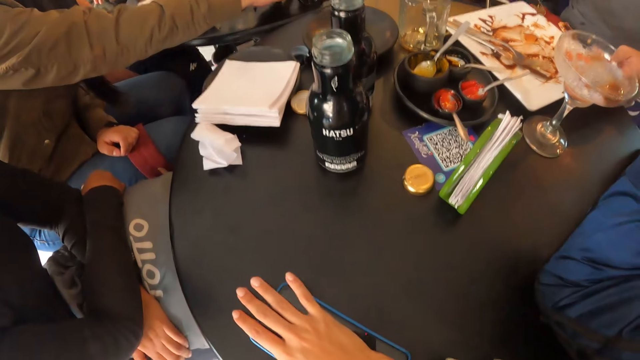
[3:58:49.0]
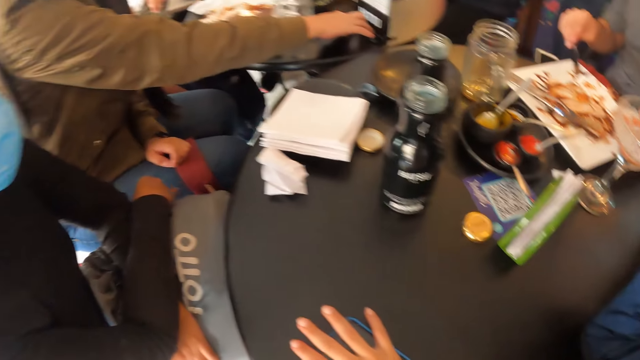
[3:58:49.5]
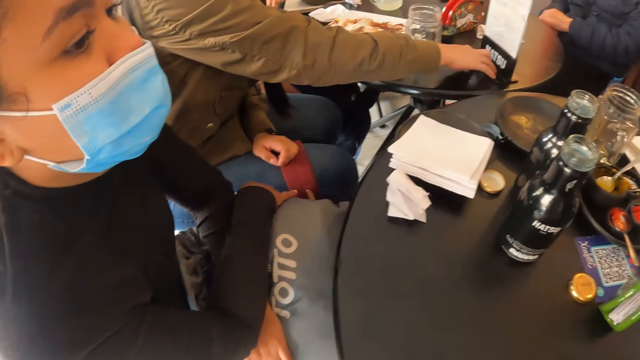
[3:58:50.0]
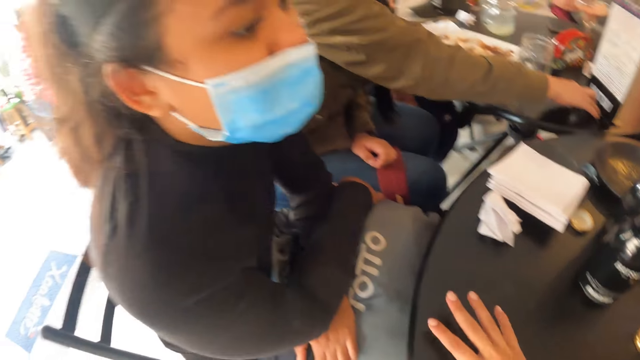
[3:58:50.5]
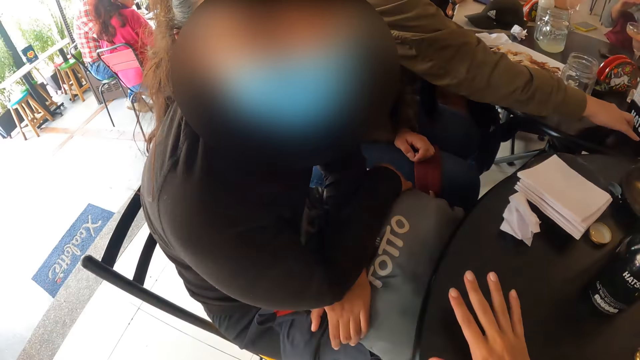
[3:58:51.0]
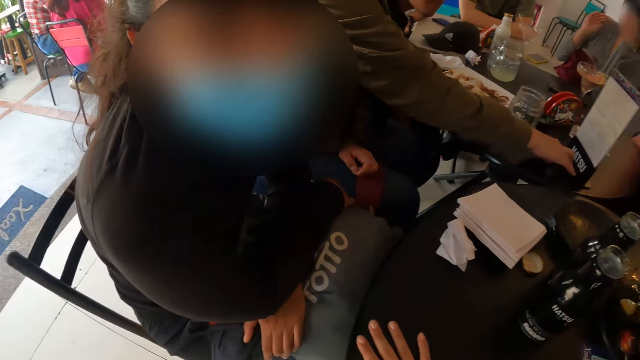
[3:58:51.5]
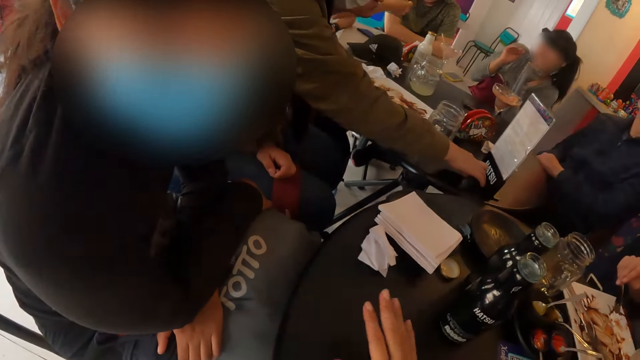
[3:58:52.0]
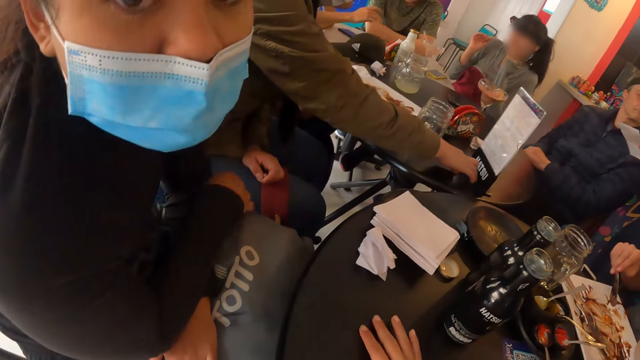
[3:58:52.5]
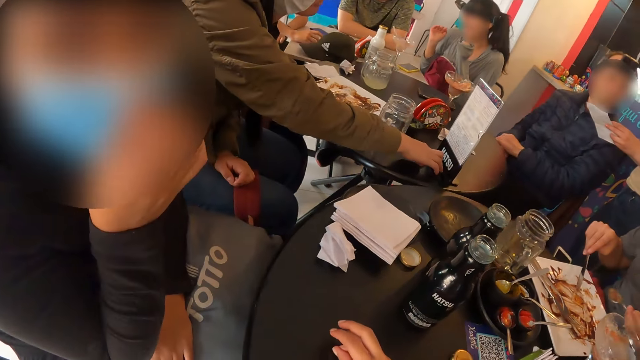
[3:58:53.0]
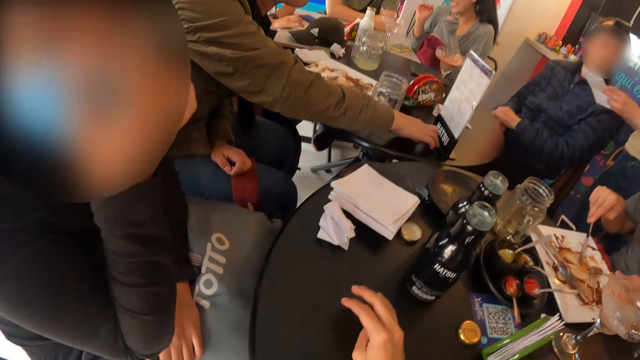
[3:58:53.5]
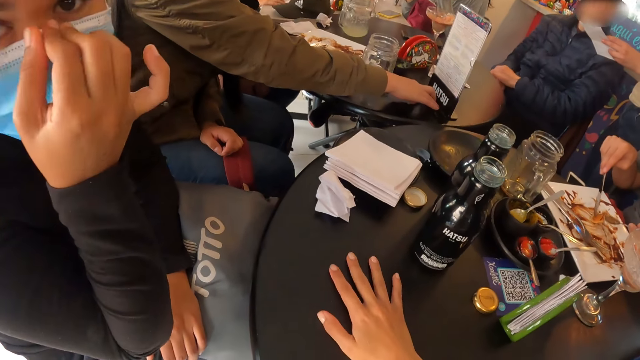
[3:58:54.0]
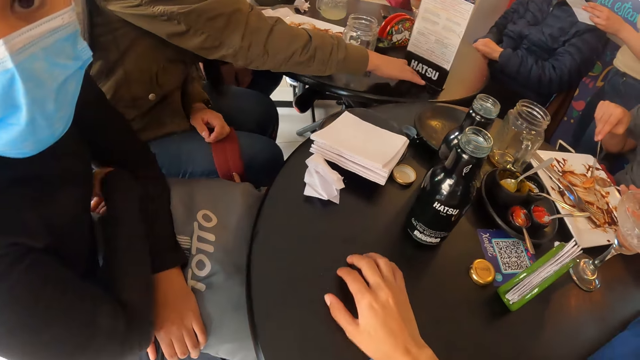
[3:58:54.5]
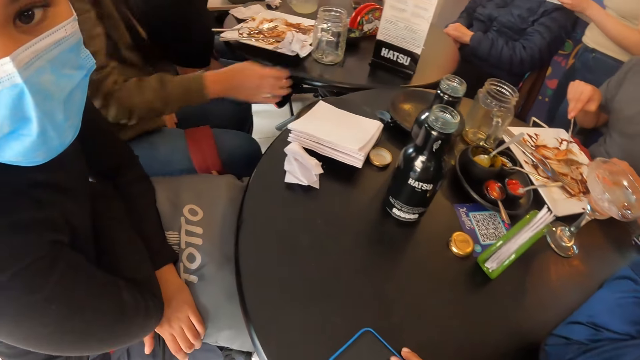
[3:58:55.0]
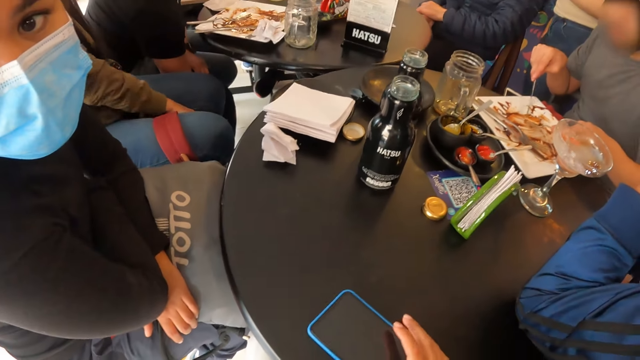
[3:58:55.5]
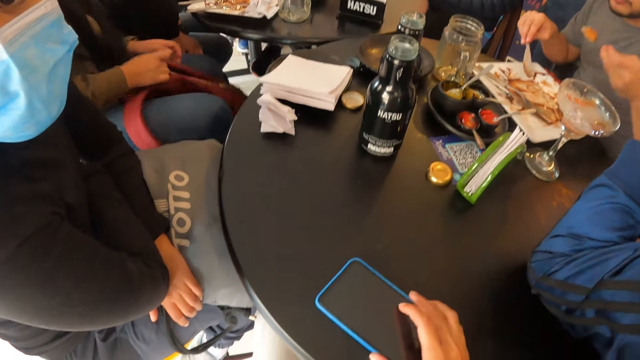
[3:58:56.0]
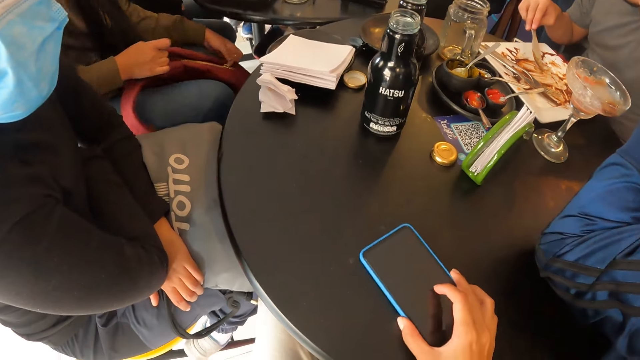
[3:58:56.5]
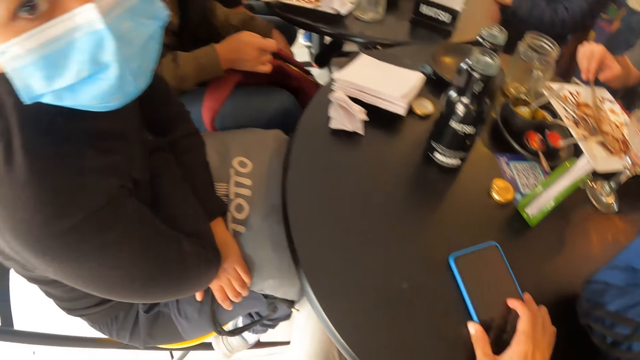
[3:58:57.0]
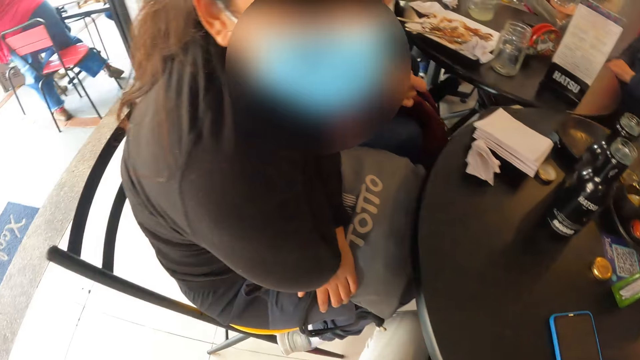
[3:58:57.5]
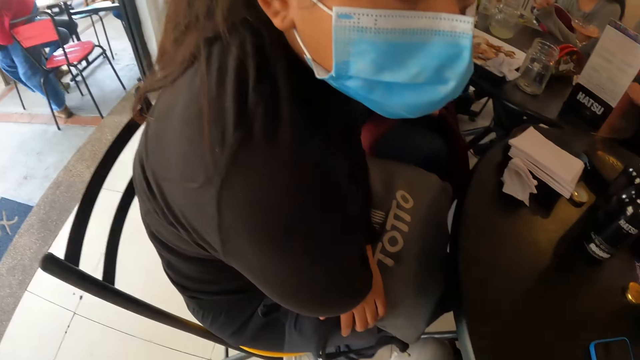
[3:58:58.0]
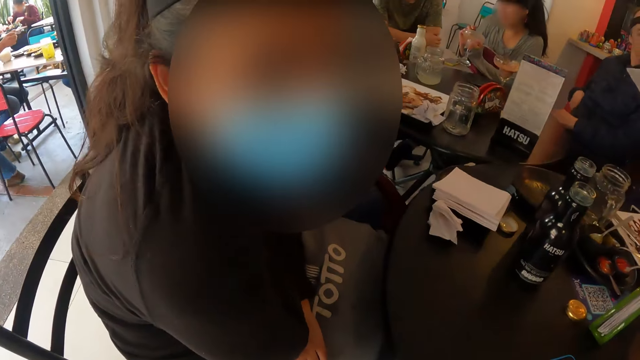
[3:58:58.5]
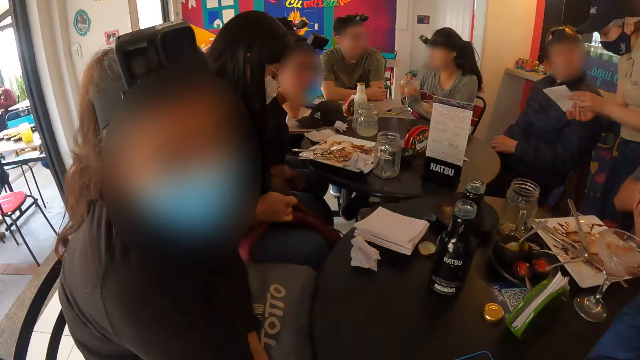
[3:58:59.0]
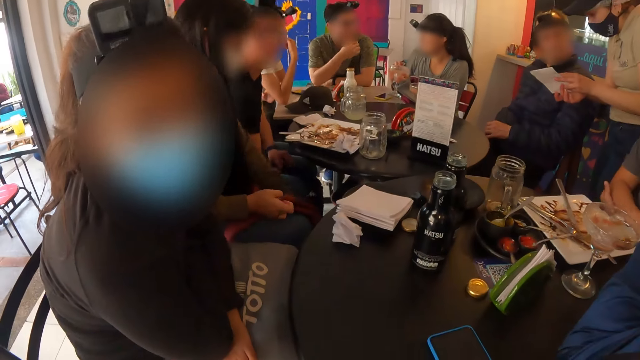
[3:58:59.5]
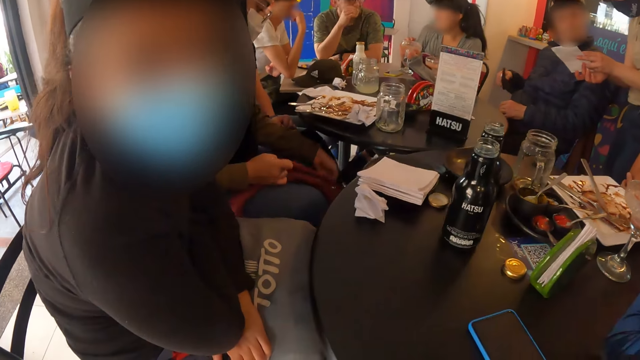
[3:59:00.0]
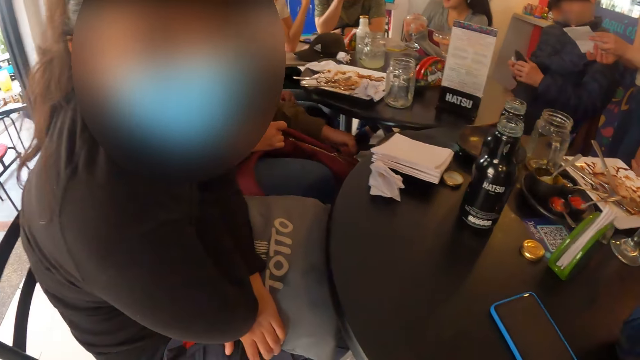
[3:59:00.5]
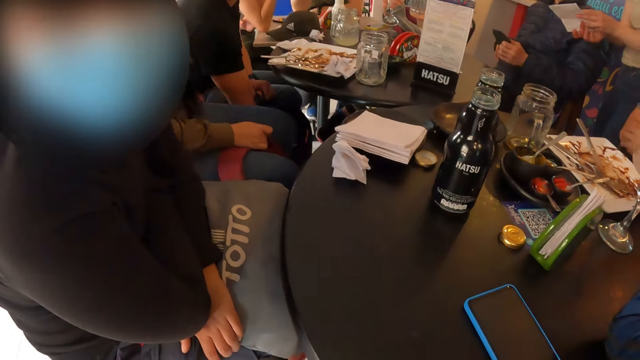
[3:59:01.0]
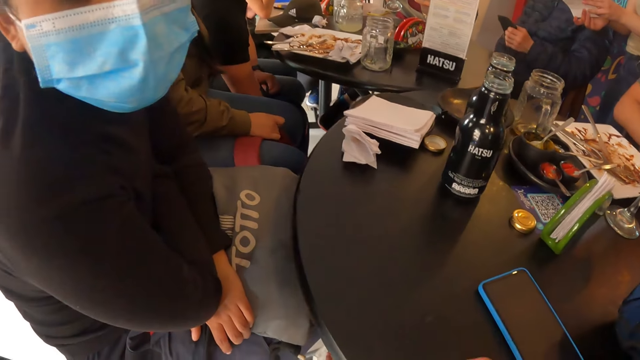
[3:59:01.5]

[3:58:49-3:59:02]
The camera wearer talks with a lady. A woman picks up a bag with her right hand from her lap. The camera wearer adjusts the phone on the table with her right hand. The woman unzips the bag in her right hand with her left hand. The camera wearer talks with the lady. A man brings out a wallet from his pocket with his right hand. He passes the wallet from his right hand to his left hand.

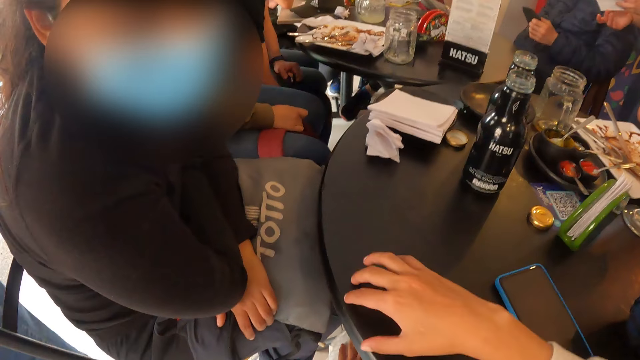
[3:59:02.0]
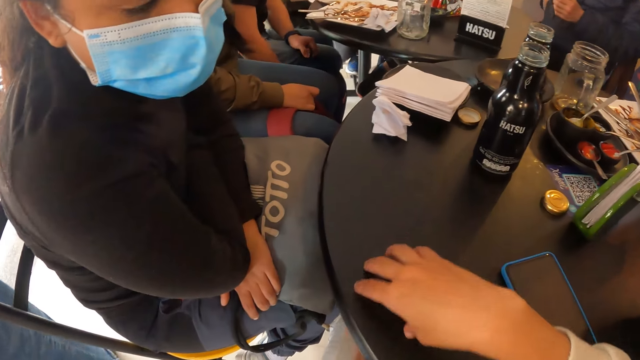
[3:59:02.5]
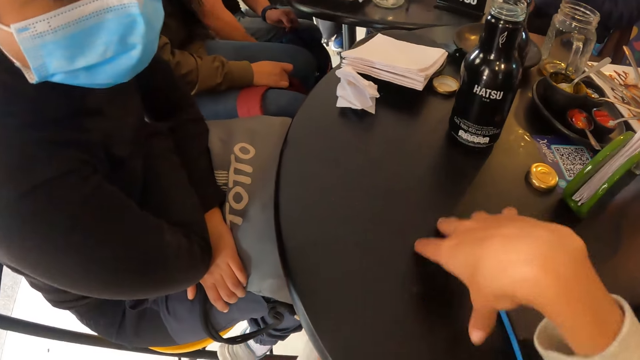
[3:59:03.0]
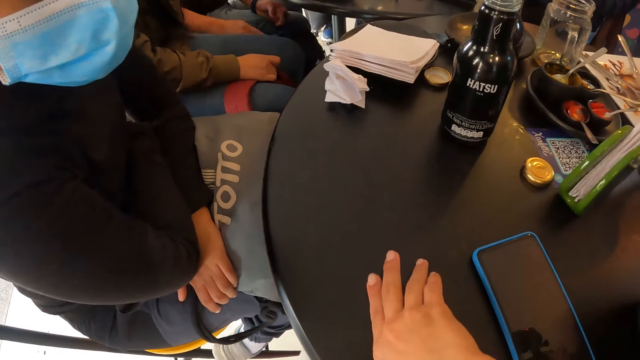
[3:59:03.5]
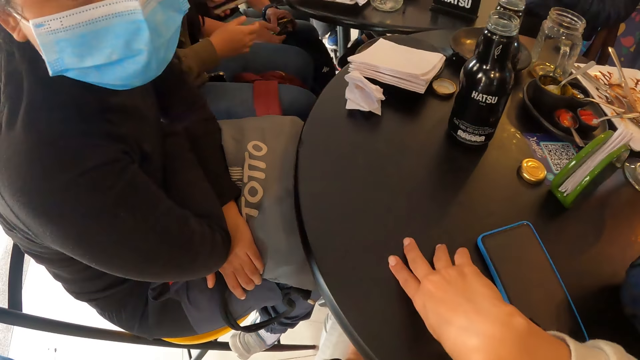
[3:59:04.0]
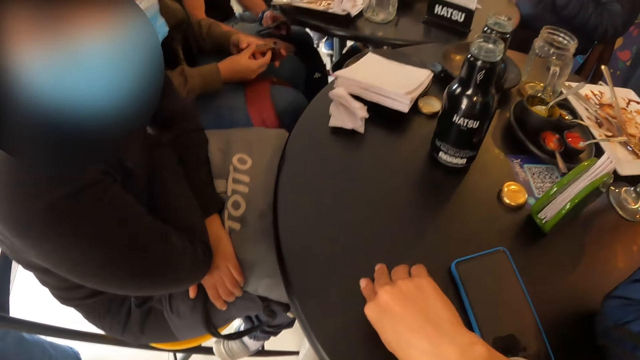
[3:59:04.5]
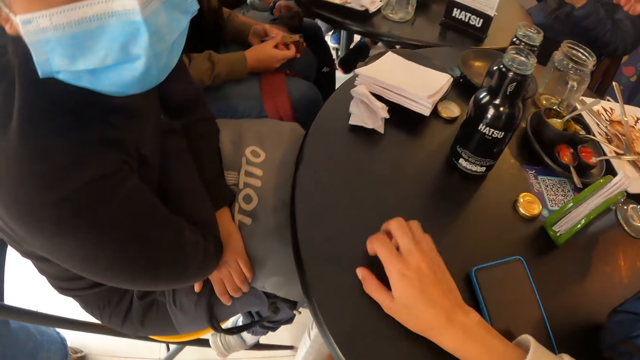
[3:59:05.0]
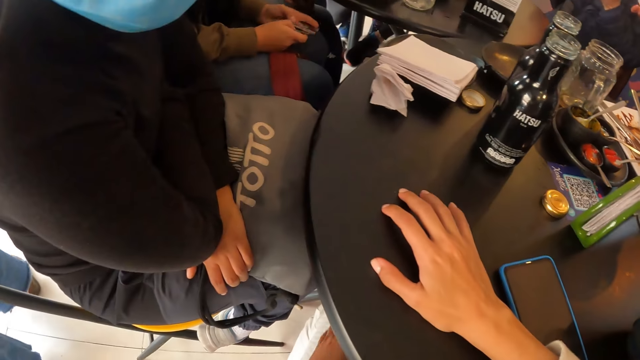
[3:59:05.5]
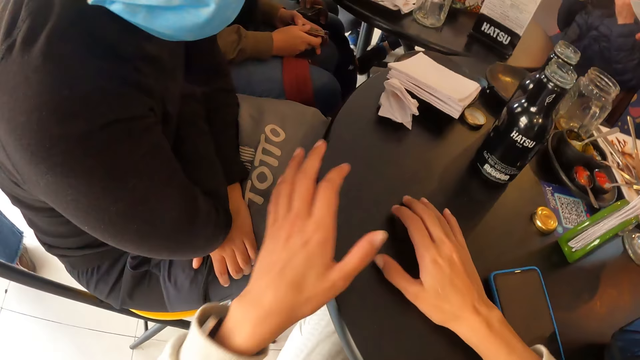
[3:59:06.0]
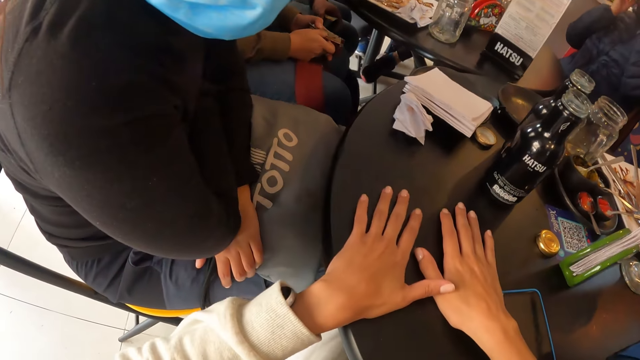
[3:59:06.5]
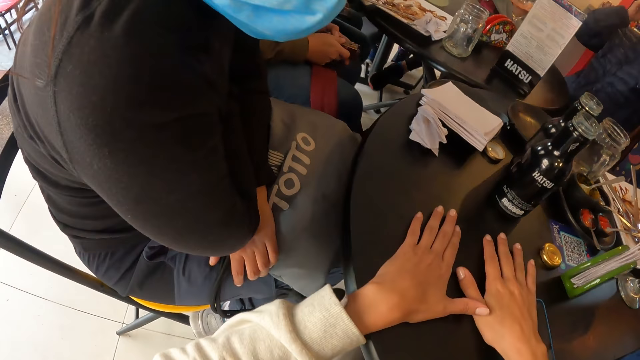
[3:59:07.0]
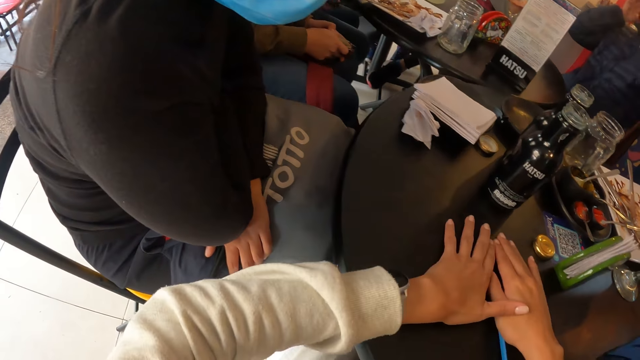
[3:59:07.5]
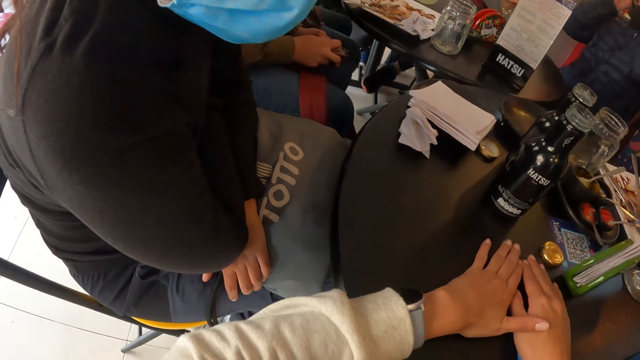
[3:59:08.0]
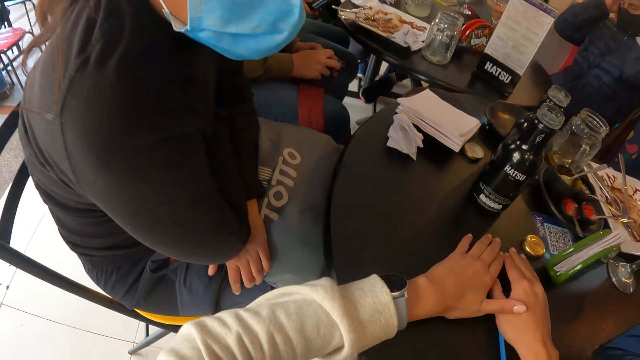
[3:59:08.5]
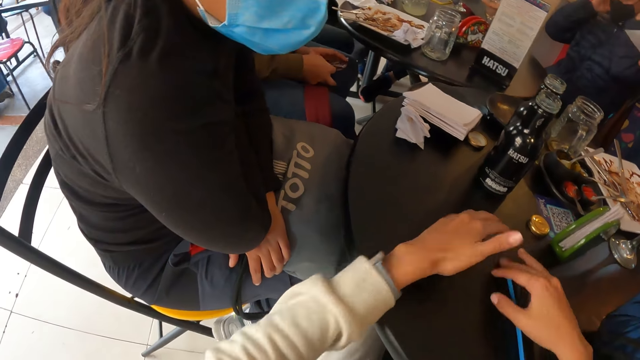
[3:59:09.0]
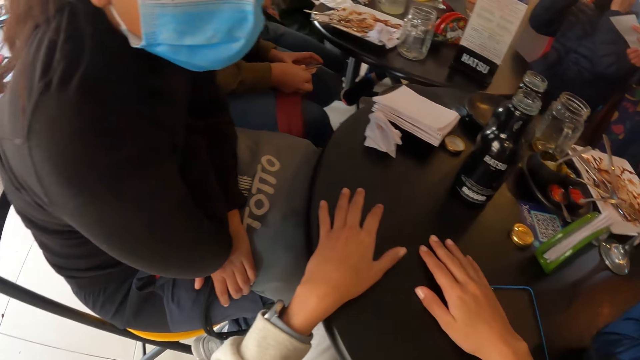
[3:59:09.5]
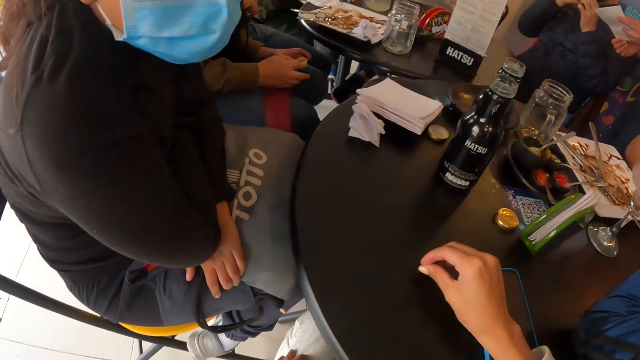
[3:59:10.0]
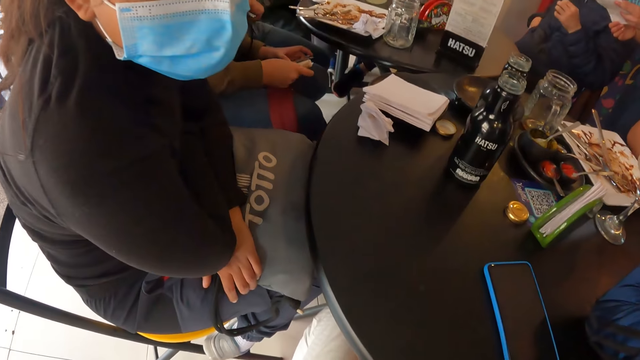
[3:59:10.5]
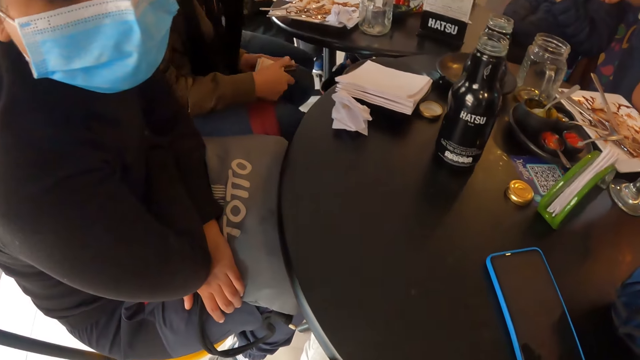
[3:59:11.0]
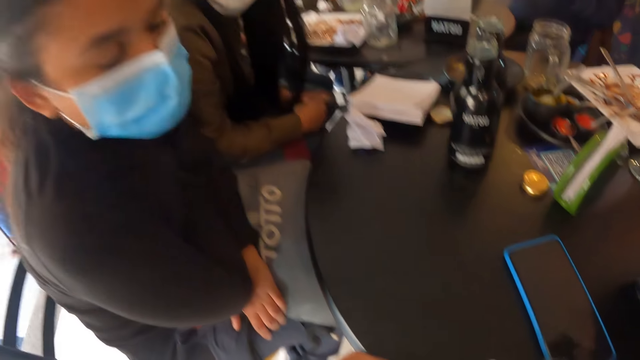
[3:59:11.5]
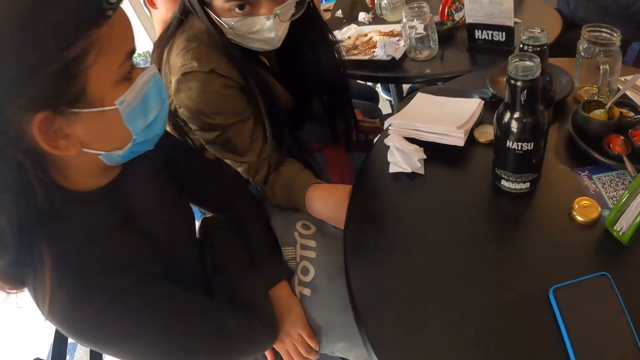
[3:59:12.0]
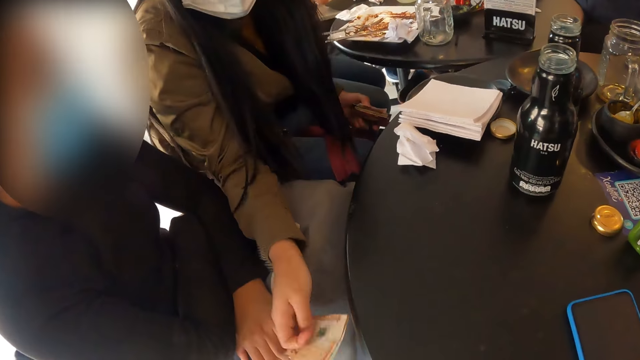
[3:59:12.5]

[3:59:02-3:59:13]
A man picks a wallet from a bag with his right hand. A woman brings out a wallet from her pocket with her left hand. The camera wearer moves the hand. The man holds the wallet in his right hand in his left hand. The woman opens the wallet with both hands. The man passes the wallet from his right hand to his left hand. The camera wearer places the hands on the table. The woman brings out money from the wallet in her left hand with her right hand. The camera wearer moves the hands and talks with a lady.
